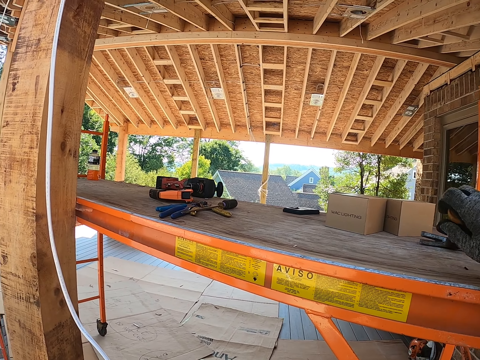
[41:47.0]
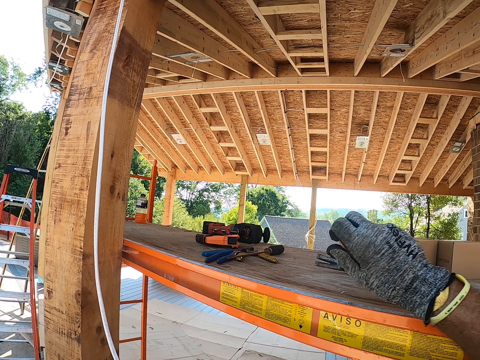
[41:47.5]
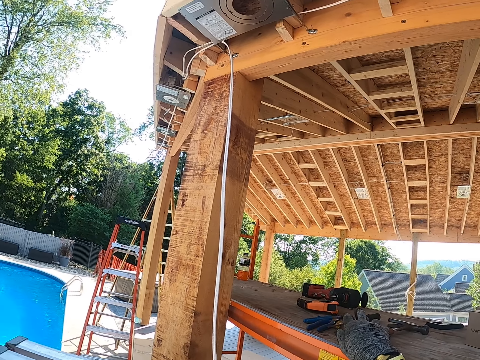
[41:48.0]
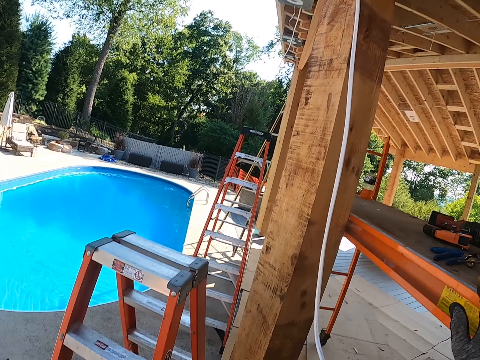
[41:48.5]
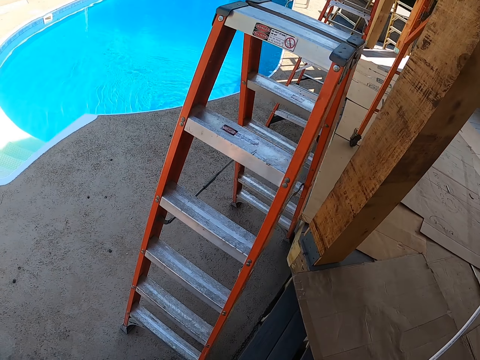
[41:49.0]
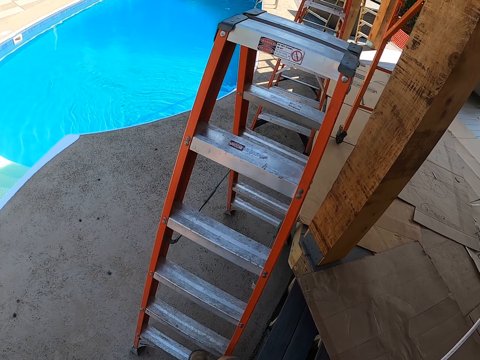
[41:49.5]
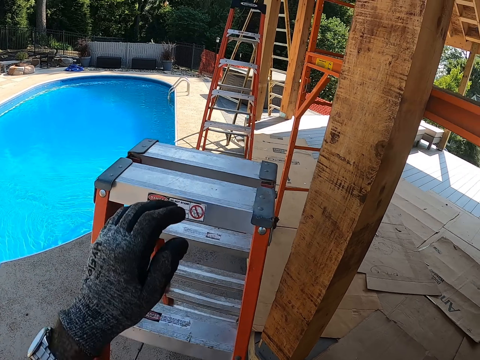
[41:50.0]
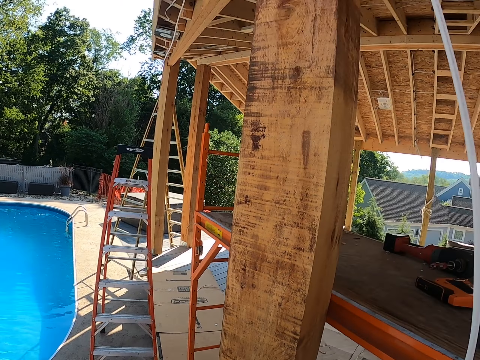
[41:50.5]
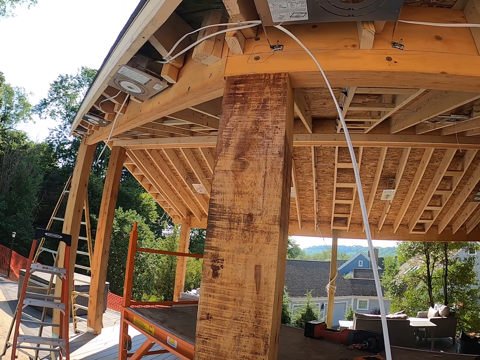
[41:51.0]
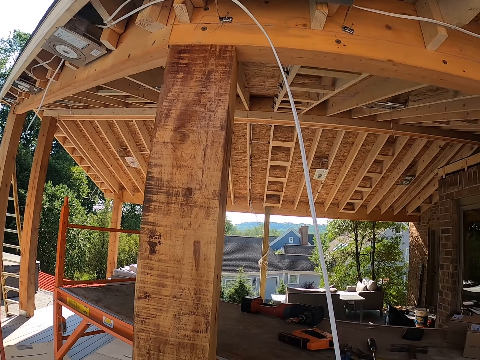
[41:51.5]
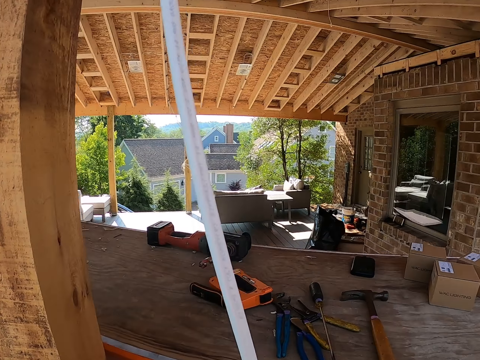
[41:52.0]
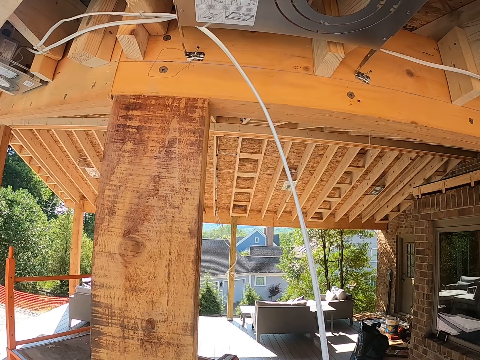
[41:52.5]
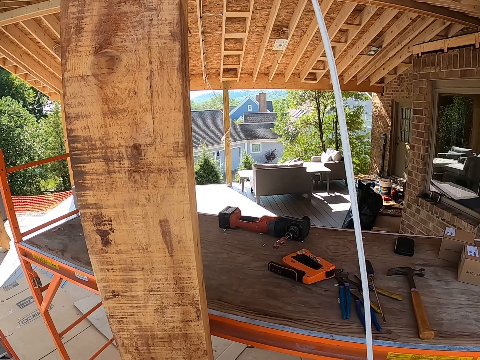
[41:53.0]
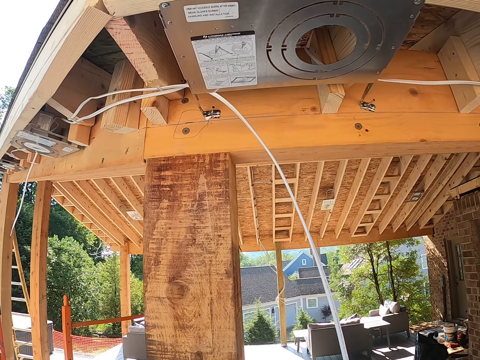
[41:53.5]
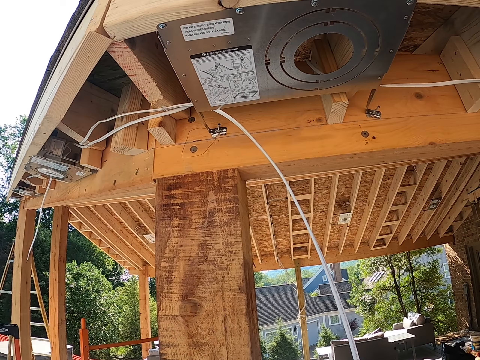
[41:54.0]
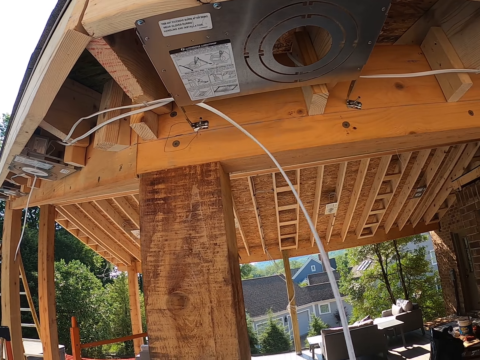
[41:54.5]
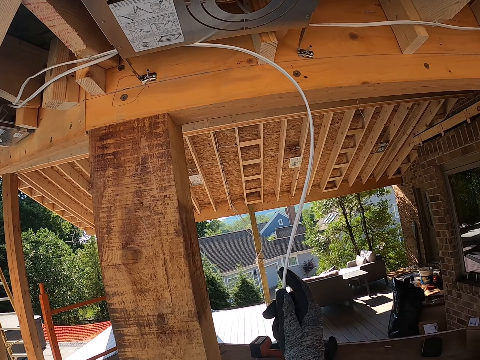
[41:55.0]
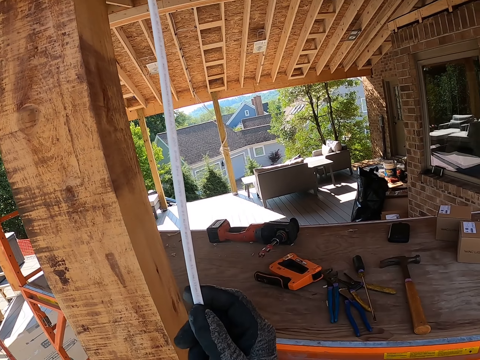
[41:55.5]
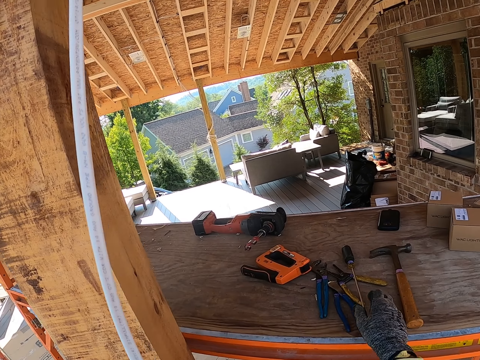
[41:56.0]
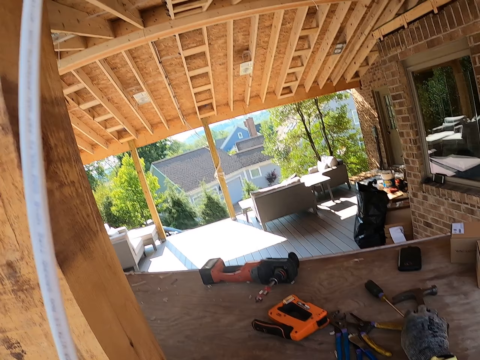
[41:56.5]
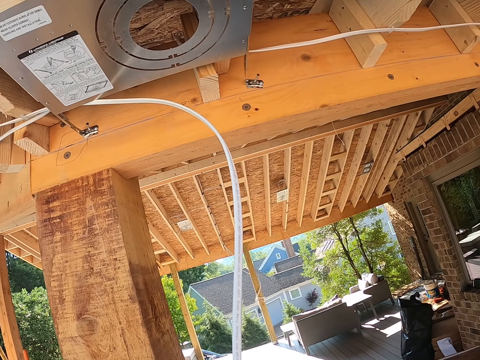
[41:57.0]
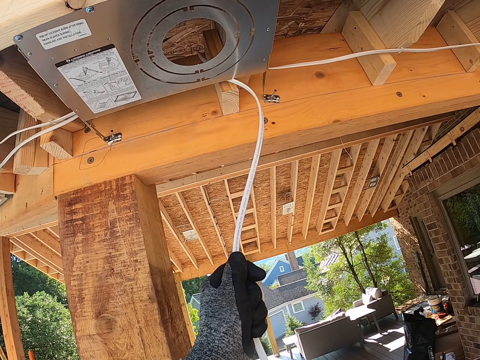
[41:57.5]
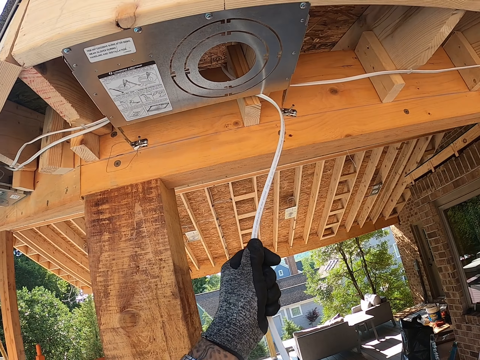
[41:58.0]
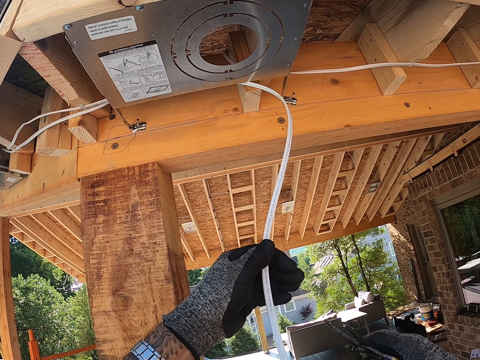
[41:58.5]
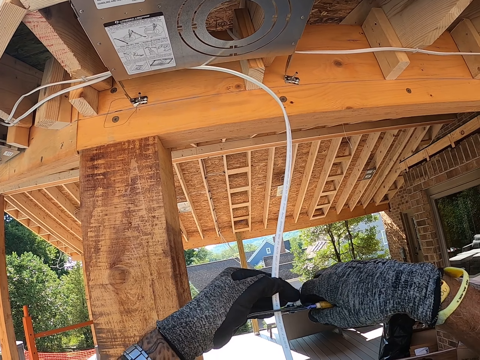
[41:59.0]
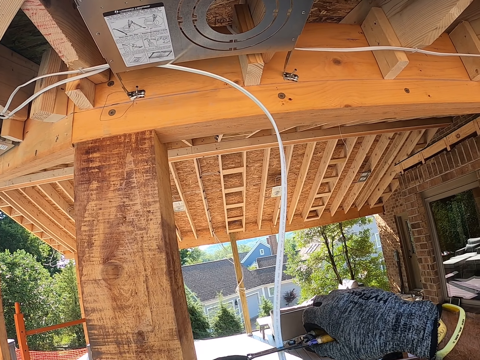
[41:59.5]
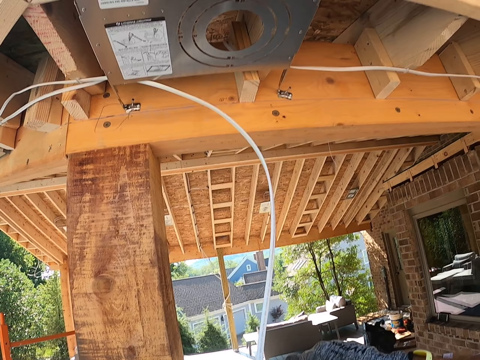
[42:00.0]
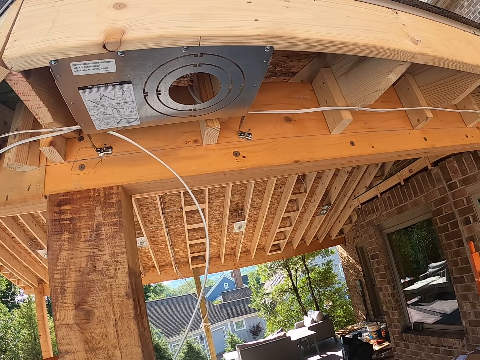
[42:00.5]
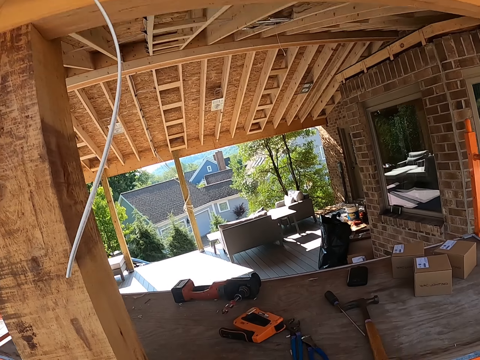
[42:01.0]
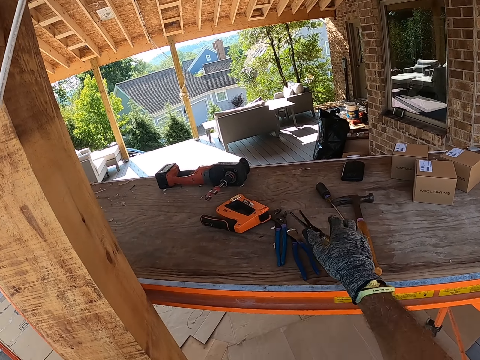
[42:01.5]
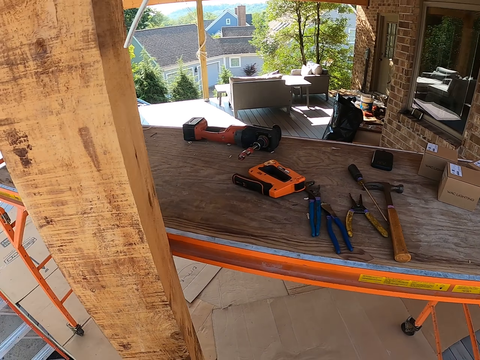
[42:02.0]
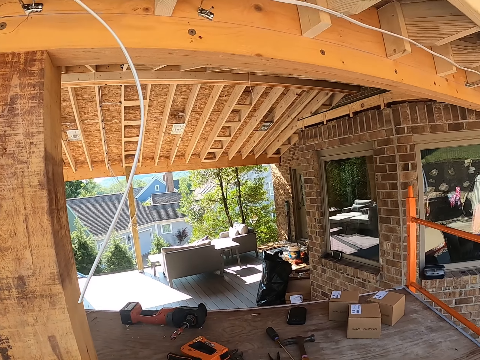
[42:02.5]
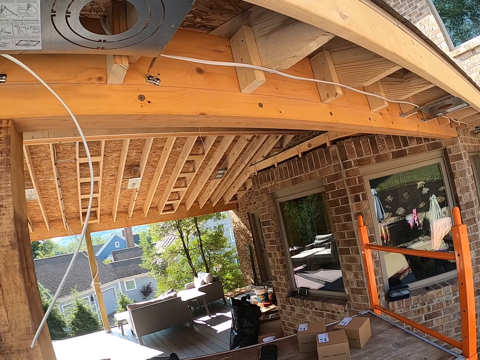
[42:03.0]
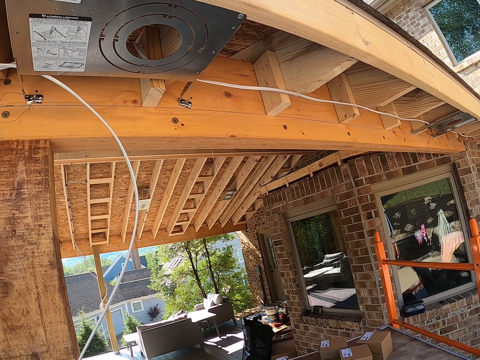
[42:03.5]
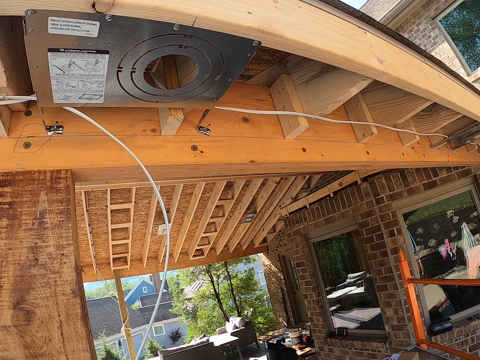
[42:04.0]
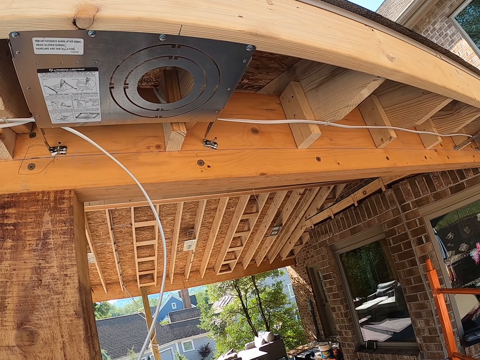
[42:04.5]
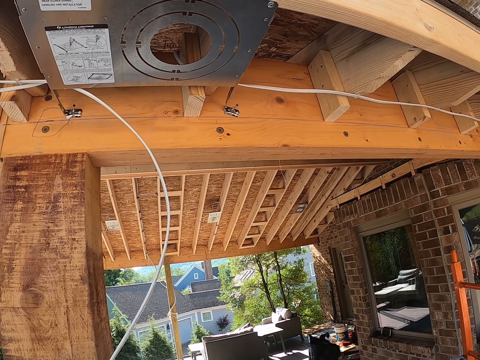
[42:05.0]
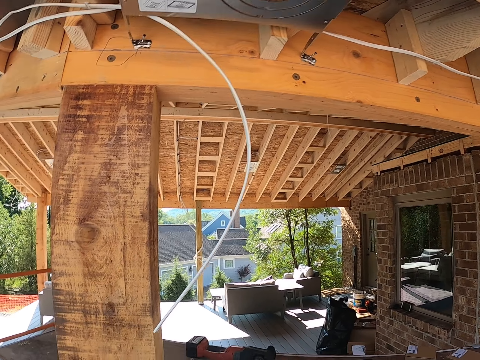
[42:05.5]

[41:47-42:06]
The camera wearer picks up a hammer. They place the hammer aside on the table. They hold onto the wire. They pick up a pliers. They cut the cable wire with the pliers. They throw the pliers on the table.

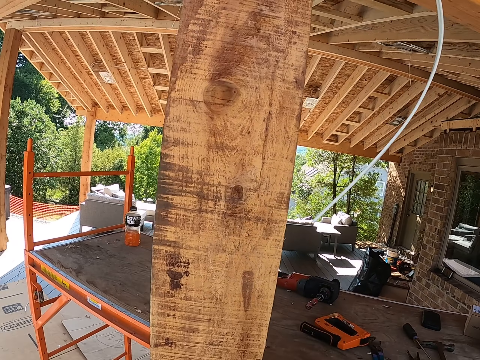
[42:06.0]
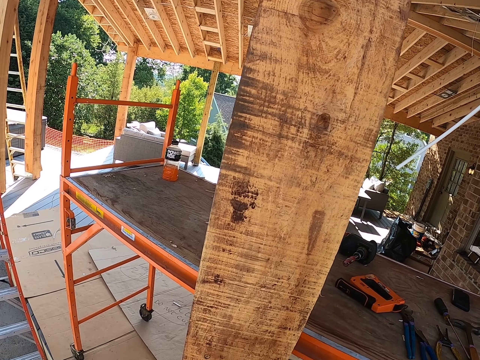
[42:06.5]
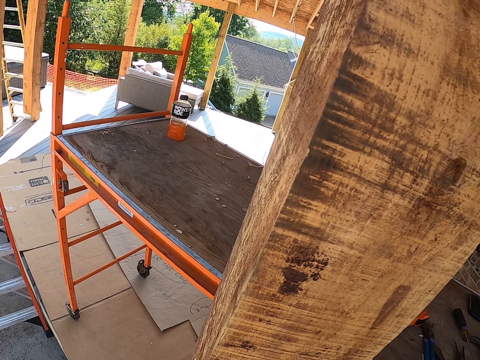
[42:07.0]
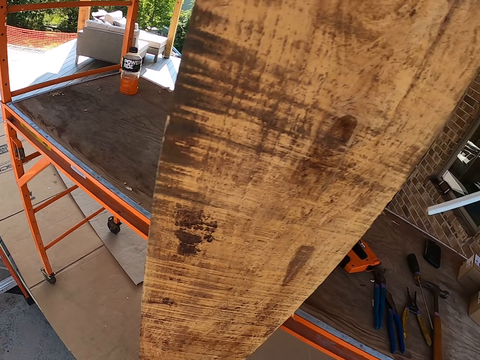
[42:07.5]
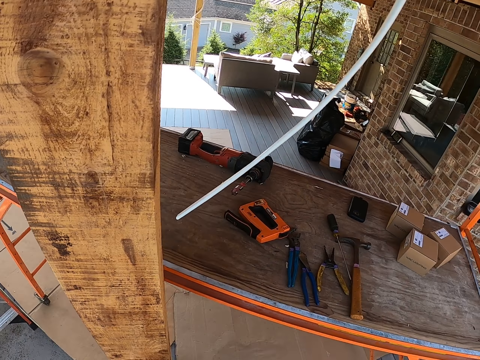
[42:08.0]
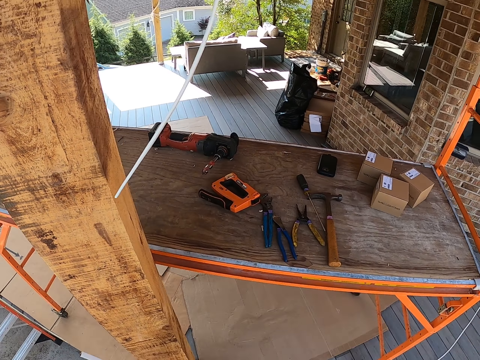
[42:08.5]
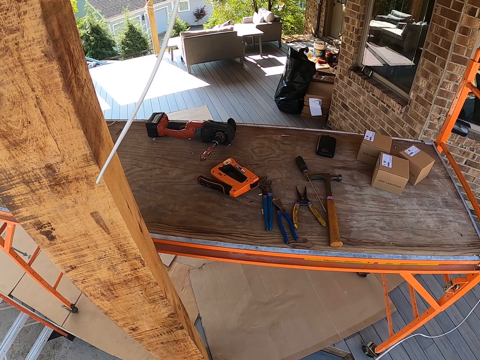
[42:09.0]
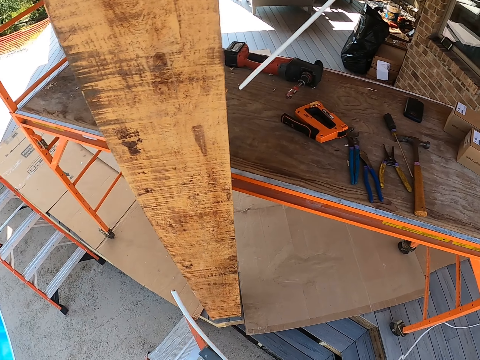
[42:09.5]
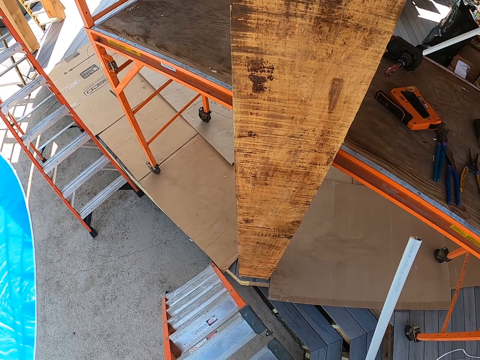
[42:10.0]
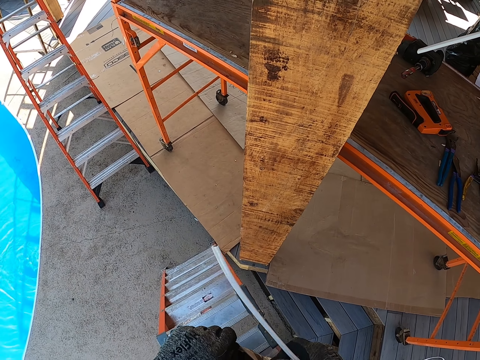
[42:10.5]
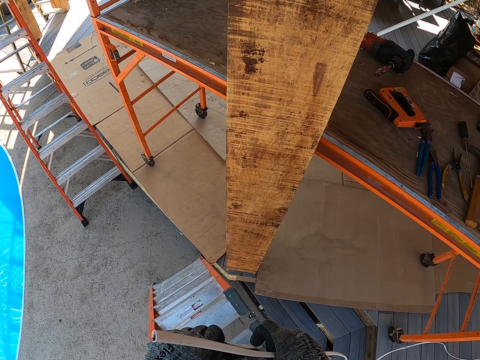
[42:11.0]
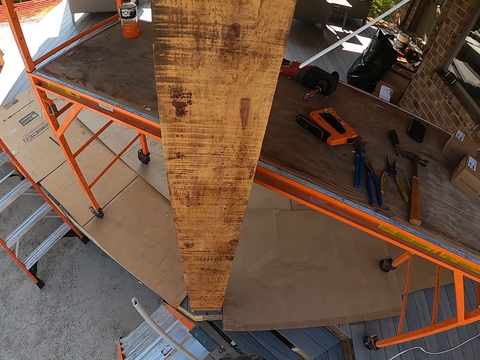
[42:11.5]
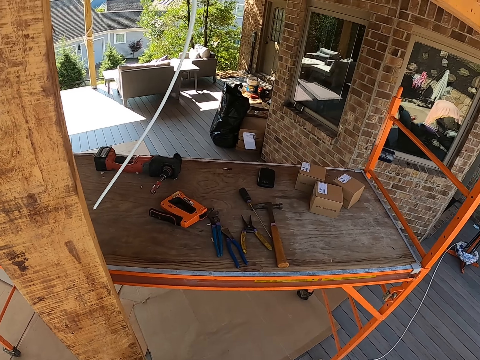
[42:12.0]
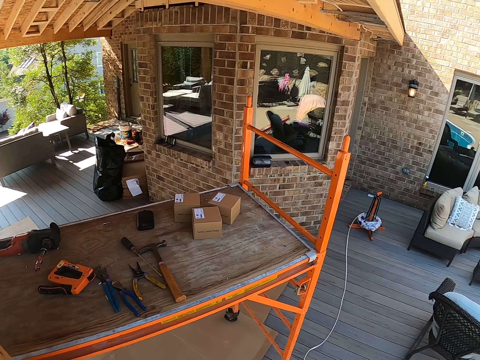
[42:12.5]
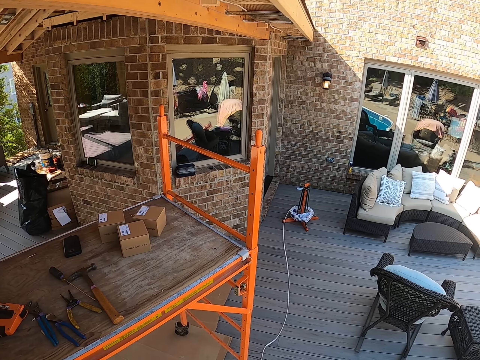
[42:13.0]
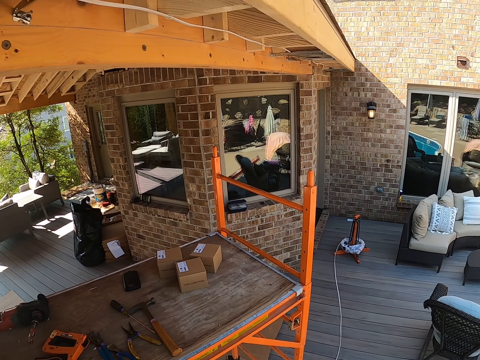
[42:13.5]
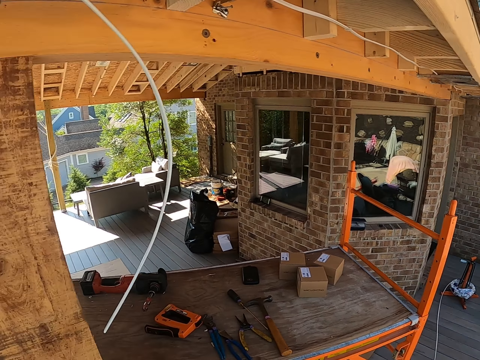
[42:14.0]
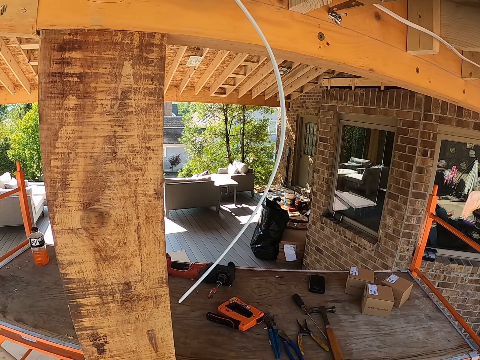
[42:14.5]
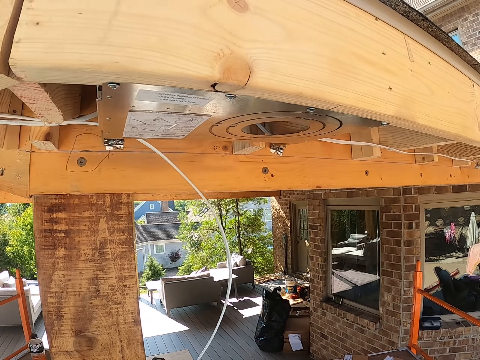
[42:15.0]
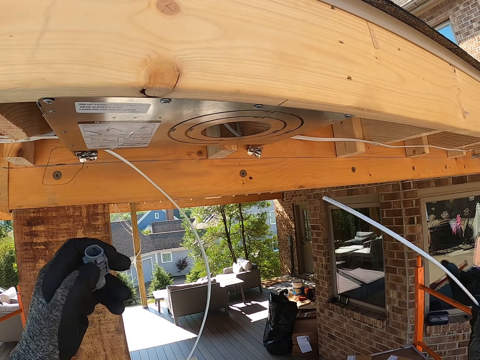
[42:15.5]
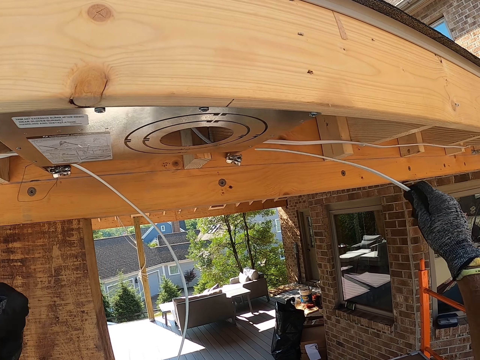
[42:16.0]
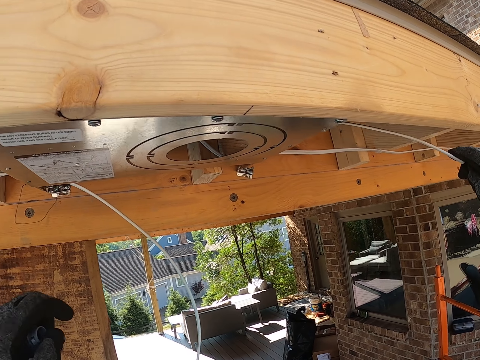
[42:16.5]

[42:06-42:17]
The camera wearer looks down. They turn right. They look forward.
